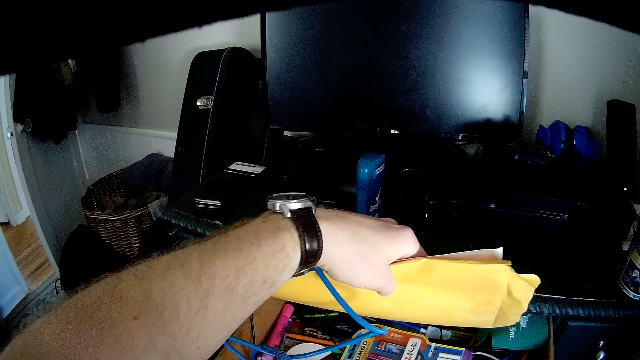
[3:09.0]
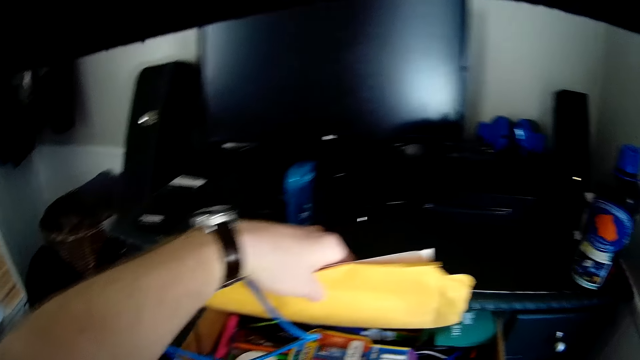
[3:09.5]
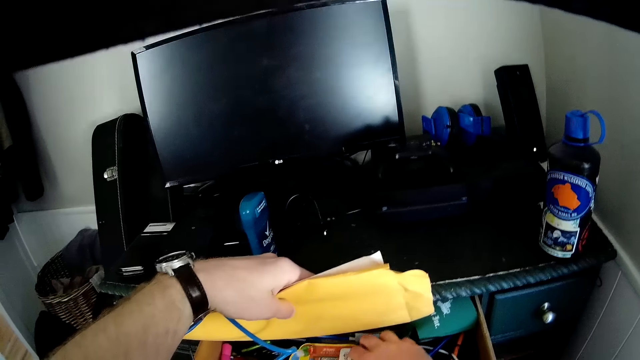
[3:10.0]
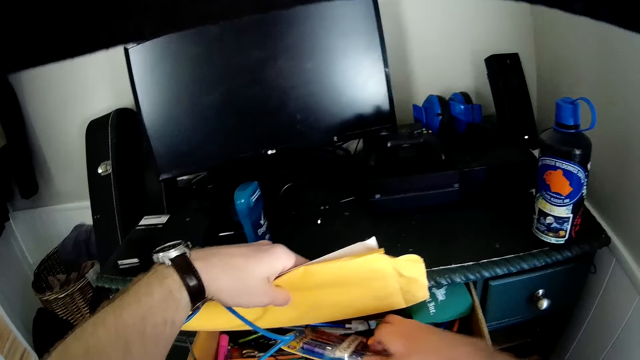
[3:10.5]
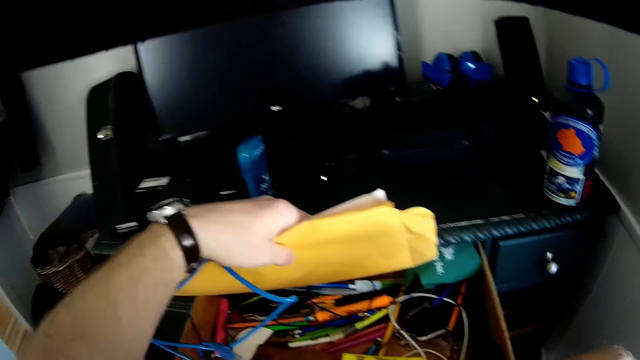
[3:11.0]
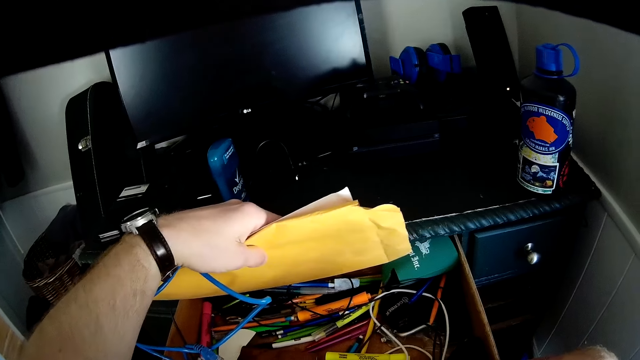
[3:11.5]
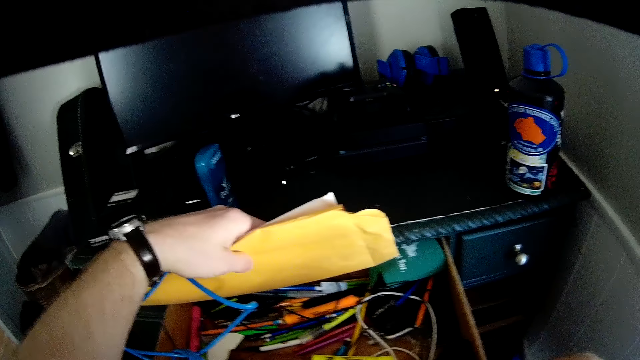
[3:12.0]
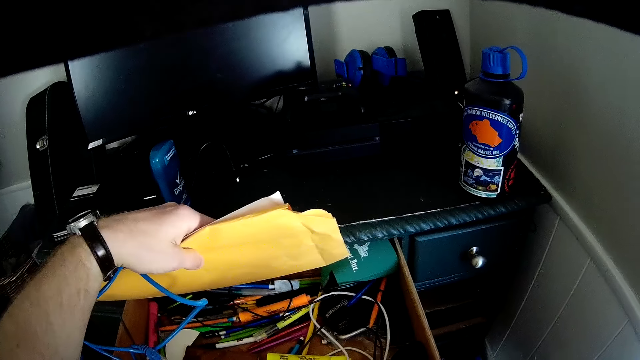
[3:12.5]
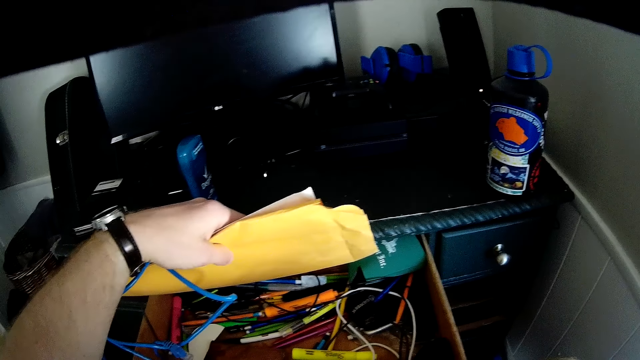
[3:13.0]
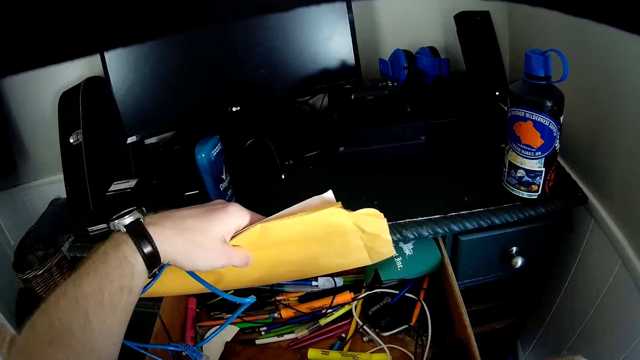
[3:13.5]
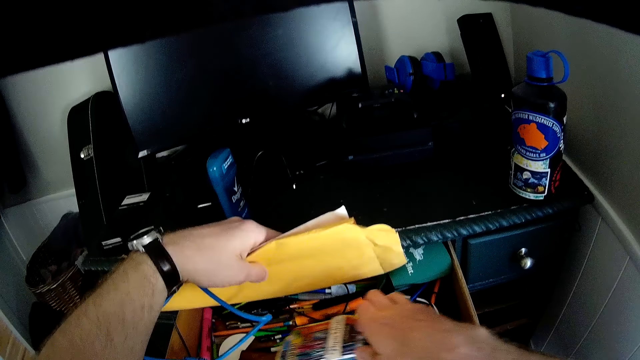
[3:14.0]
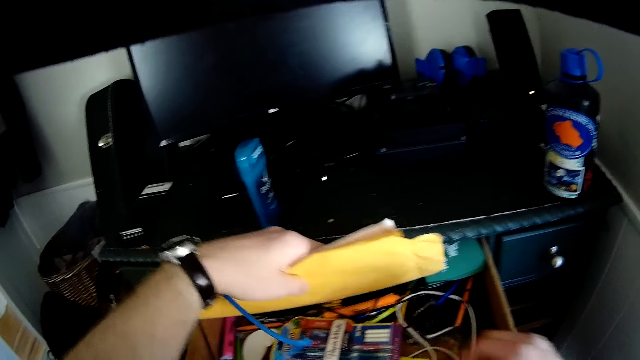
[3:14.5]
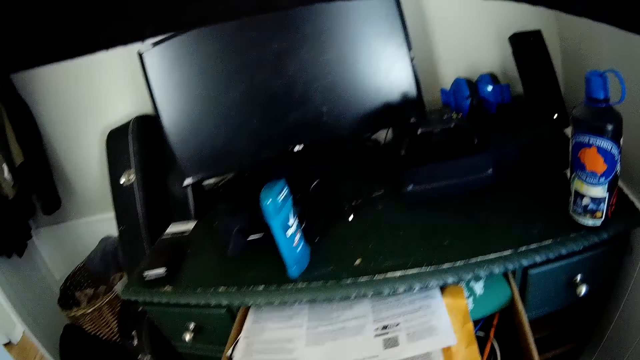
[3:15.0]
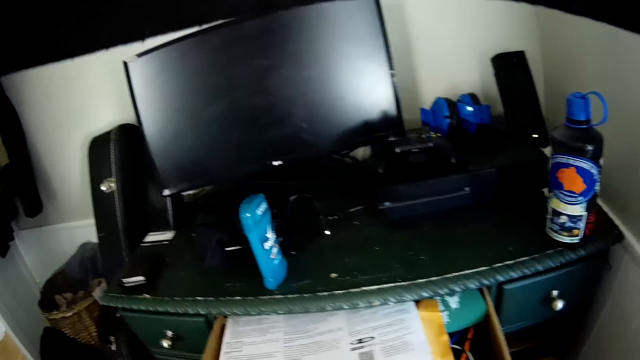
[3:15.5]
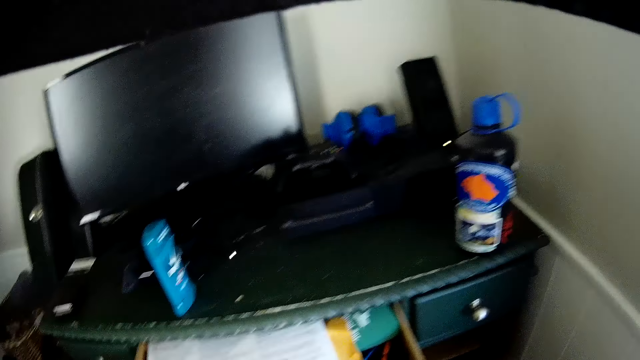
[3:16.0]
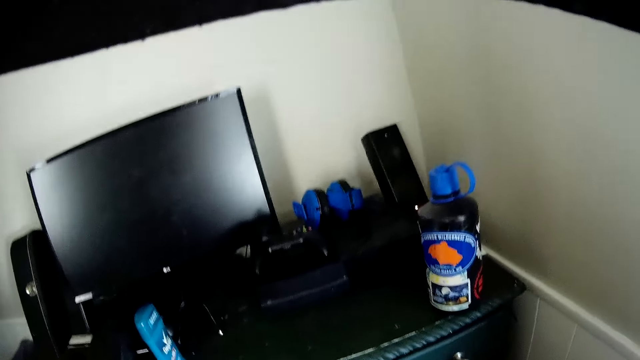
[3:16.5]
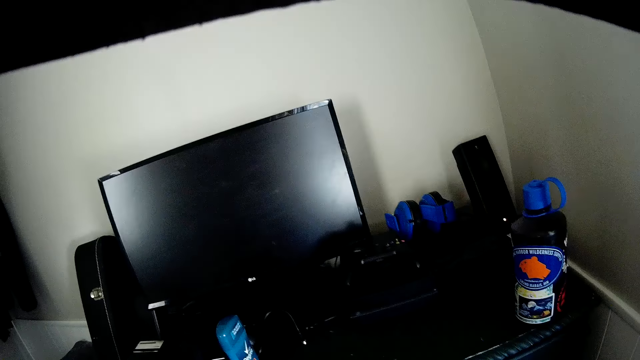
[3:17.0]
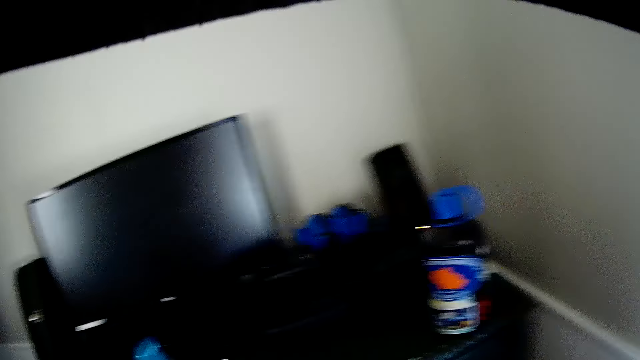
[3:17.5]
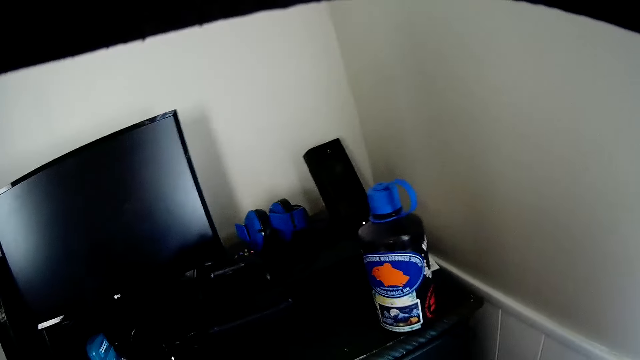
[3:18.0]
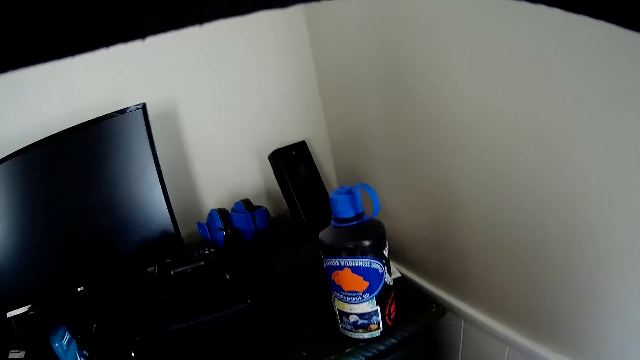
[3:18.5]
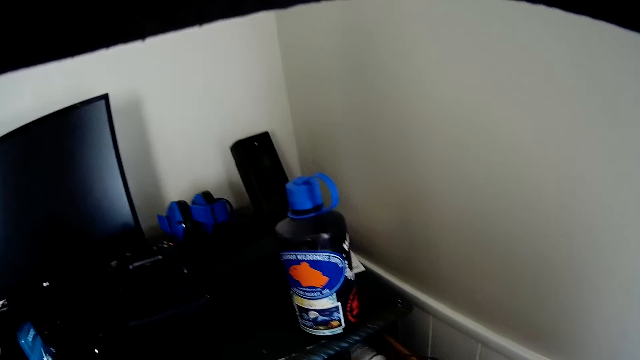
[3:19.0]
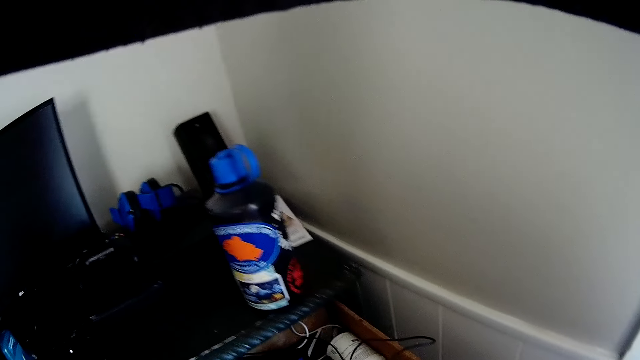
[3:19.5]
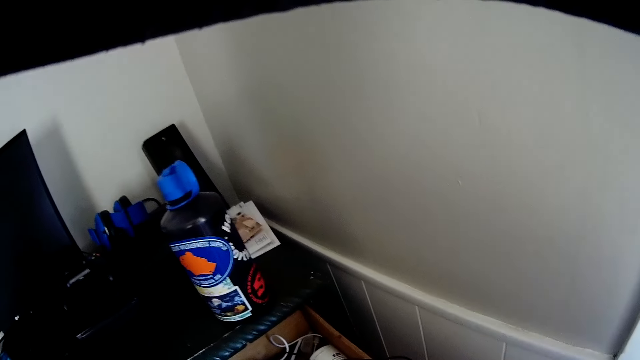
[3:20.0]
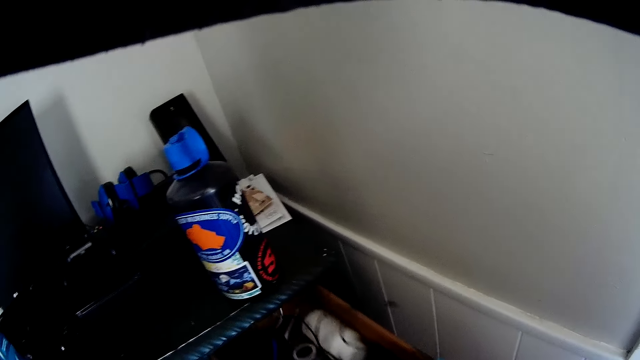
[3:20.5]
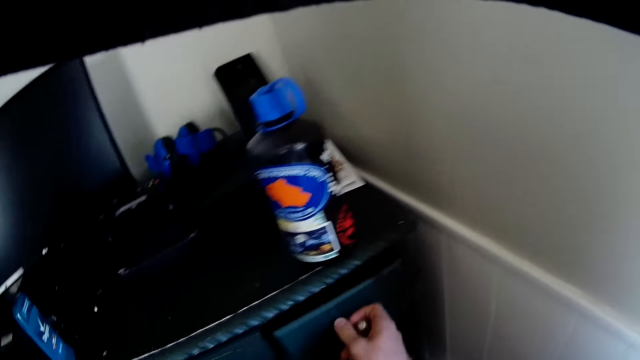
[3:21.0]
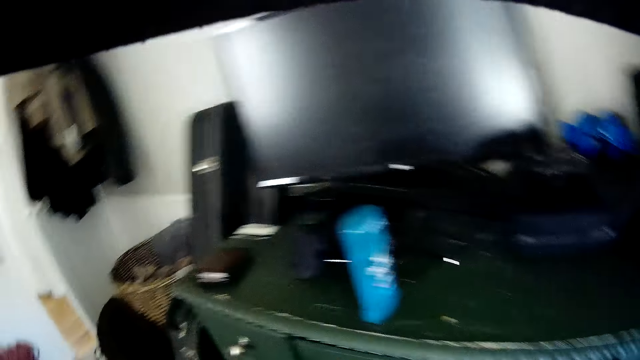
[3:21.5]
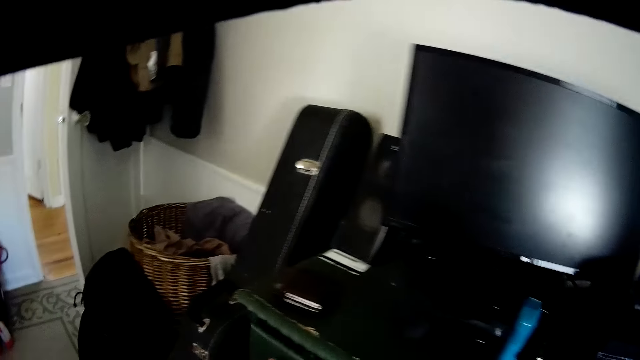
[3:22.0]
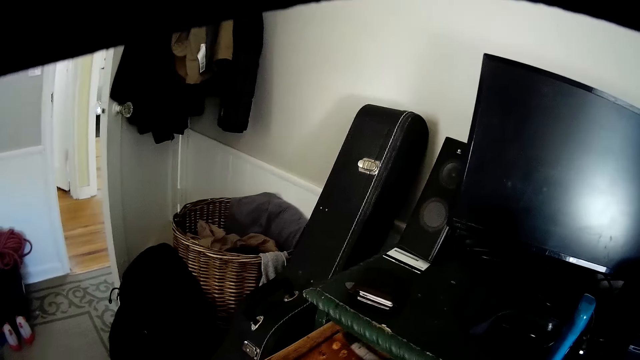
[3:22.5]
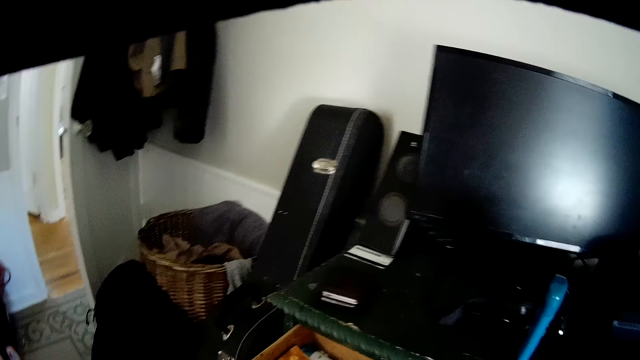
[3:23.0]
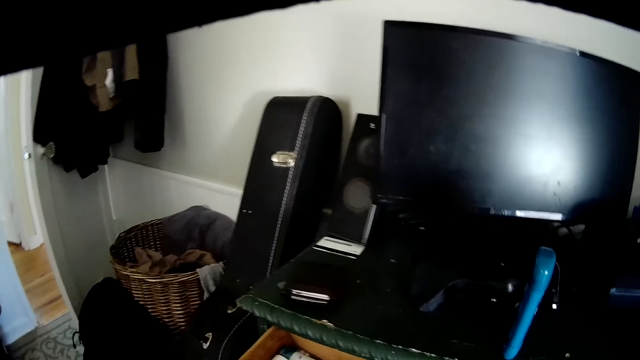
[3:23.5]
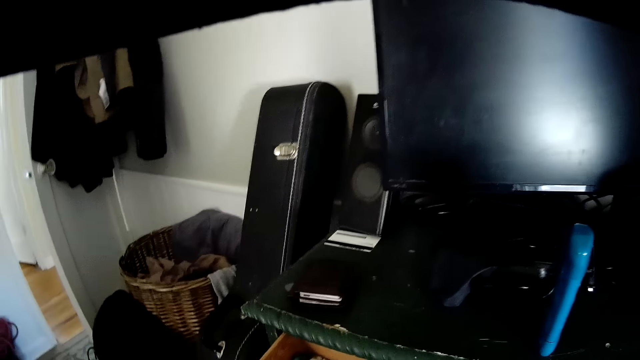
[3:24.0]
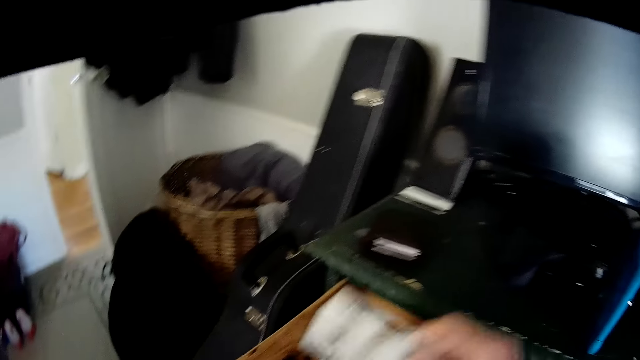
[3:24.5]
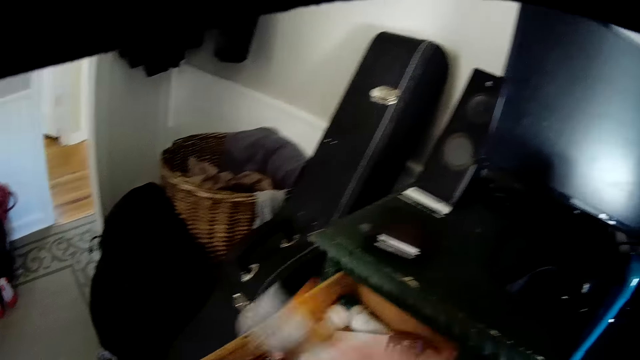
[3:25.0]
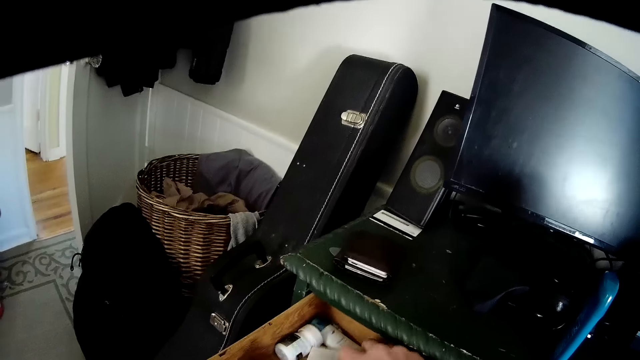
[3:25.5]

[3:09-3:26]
The camera wearer picks up a packet of pens with a hand. He stares at a drawer. He puts down the packet of pens in the drawer. He puts down papers with a hand. He opens another drawer with a hand. He closes the drawer with his right hand. He opens another drawer with his left hand. He searches through the drawer with his right hand. He holds a piece of water. He closes the drawer with his left hand.

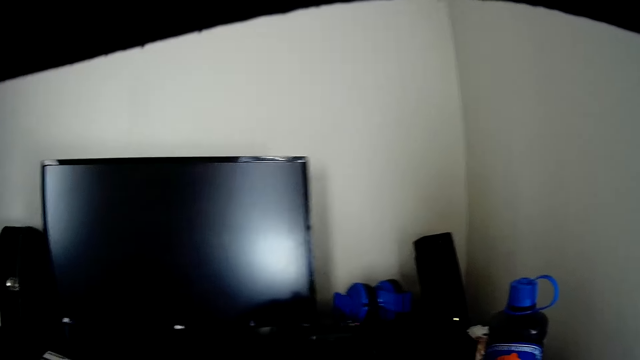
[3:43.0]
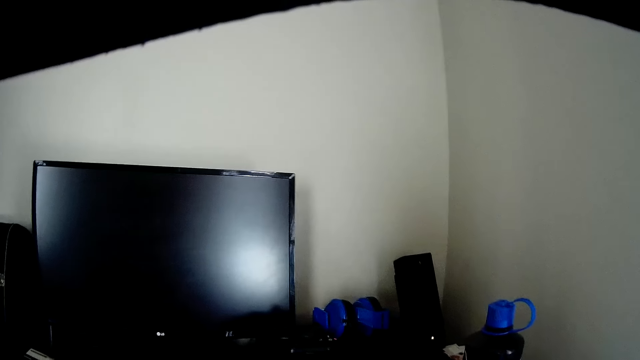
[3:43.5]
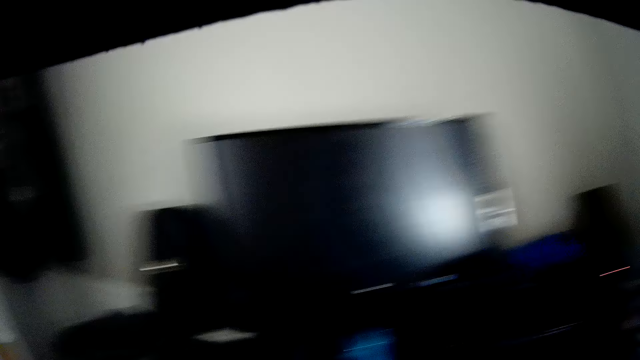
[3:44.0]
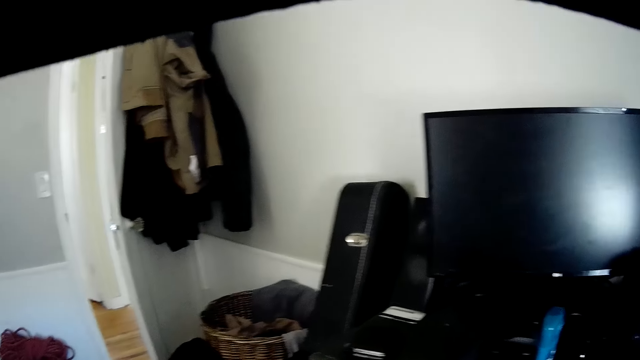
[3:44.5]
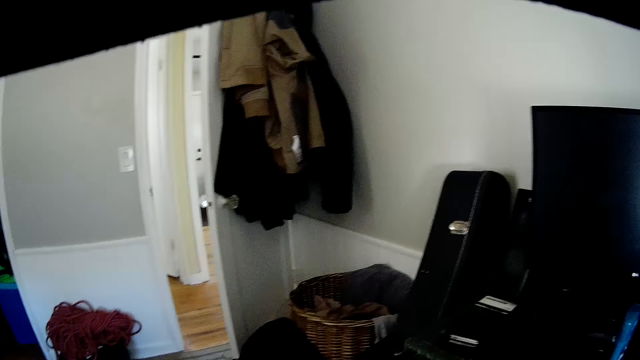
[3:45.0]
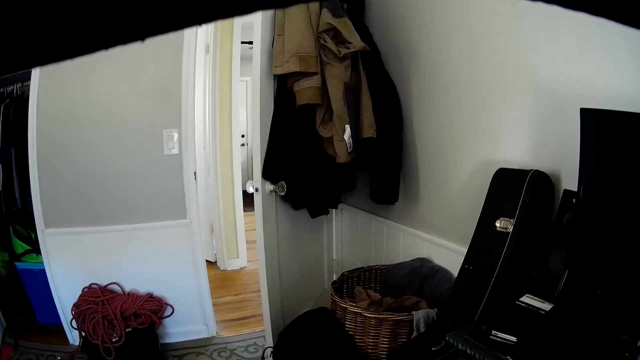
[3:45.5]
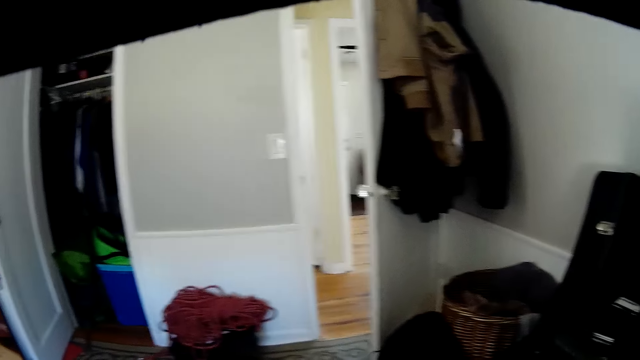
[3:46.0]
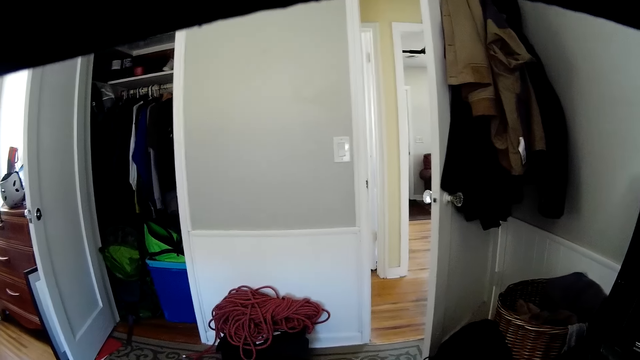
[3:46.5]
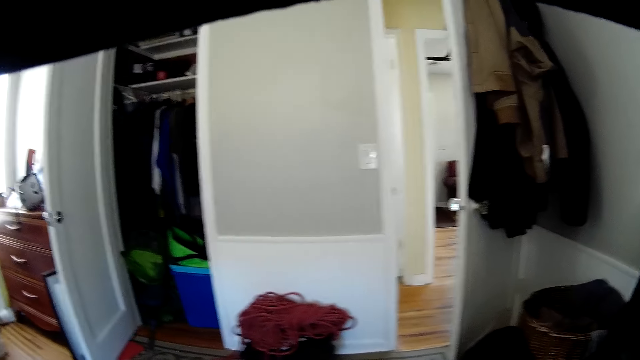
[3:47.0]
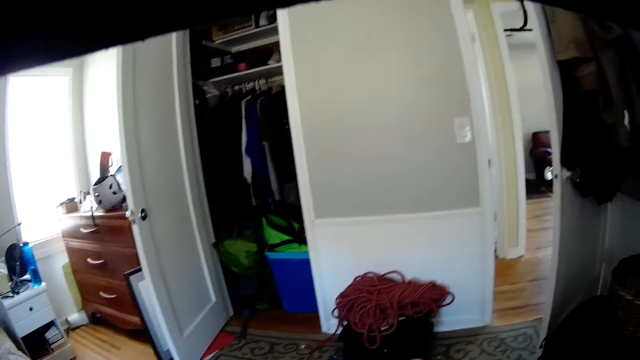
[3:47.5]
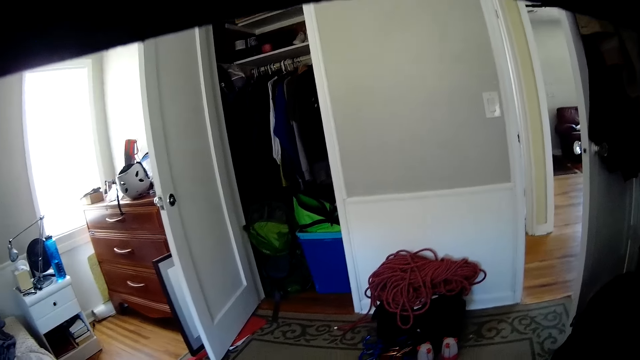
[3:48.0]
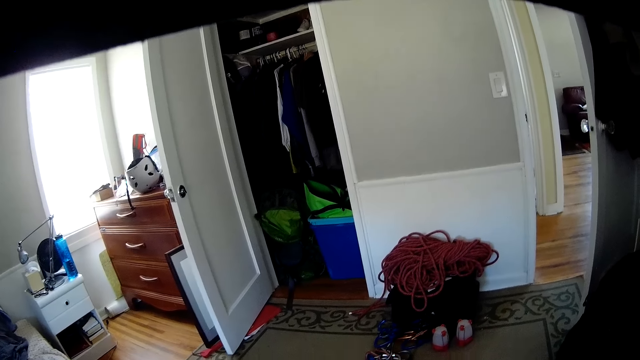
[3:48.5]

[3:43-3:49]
The camera wearer looks around a room.
